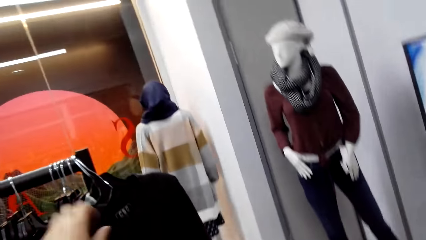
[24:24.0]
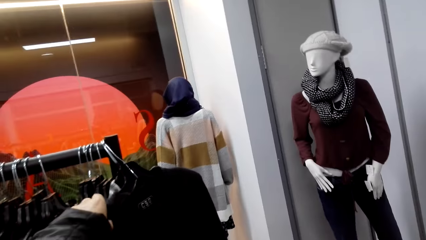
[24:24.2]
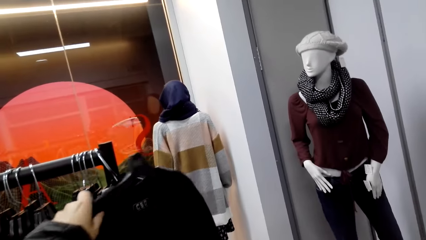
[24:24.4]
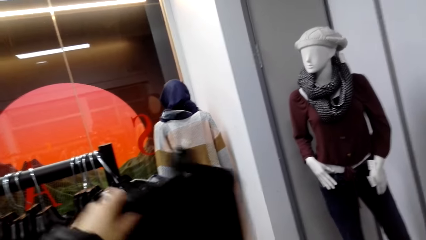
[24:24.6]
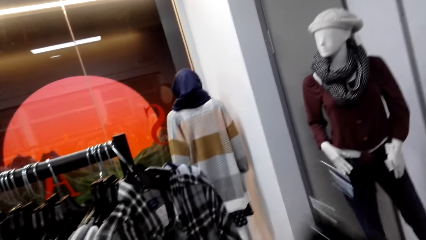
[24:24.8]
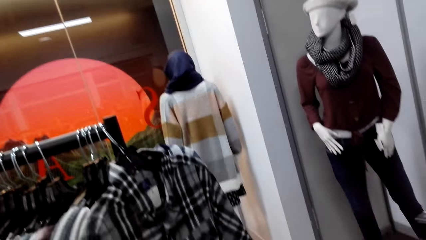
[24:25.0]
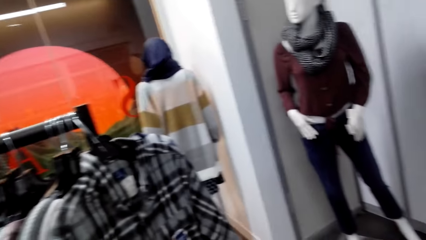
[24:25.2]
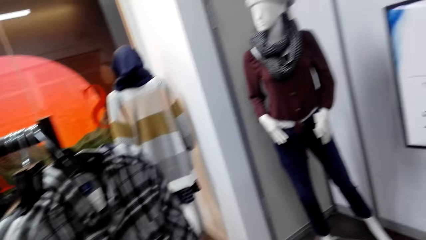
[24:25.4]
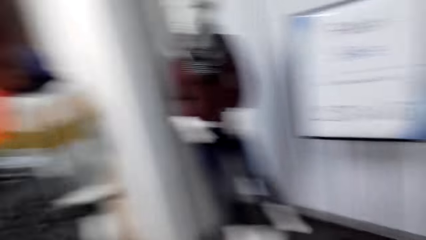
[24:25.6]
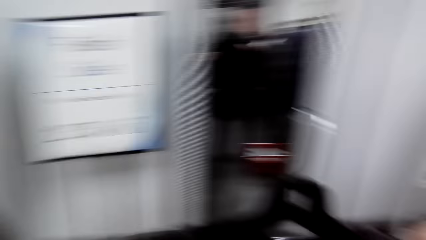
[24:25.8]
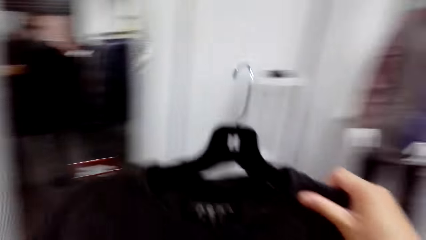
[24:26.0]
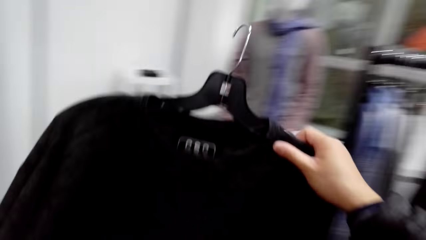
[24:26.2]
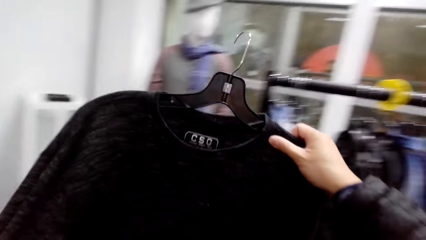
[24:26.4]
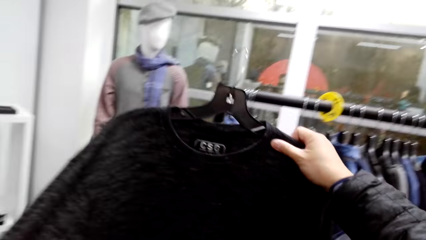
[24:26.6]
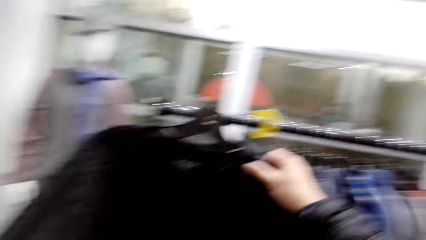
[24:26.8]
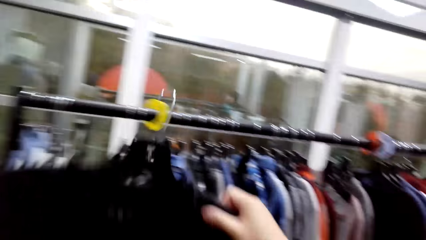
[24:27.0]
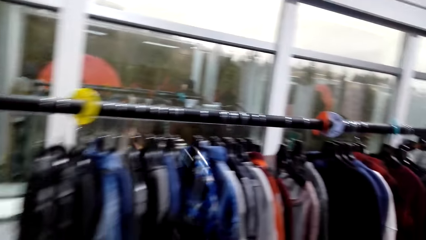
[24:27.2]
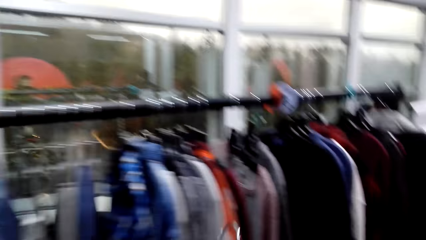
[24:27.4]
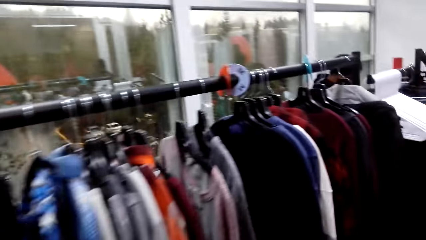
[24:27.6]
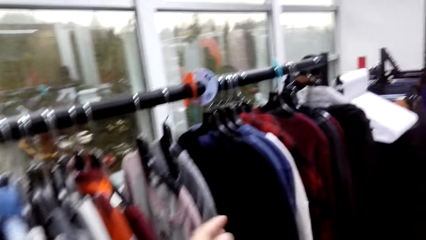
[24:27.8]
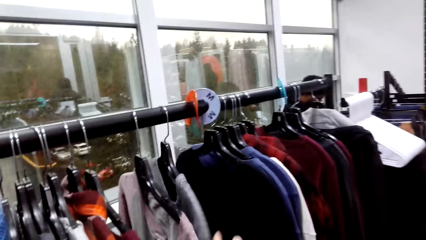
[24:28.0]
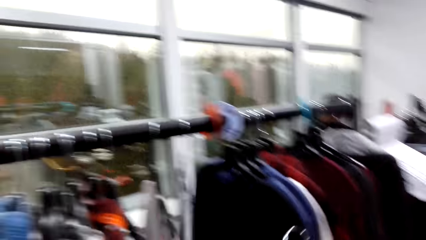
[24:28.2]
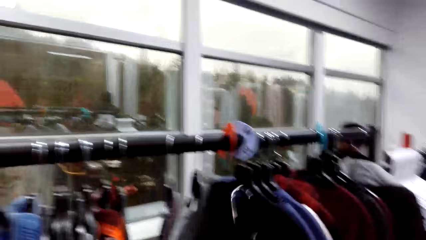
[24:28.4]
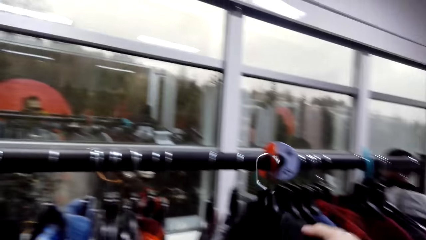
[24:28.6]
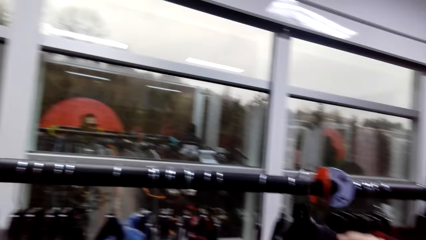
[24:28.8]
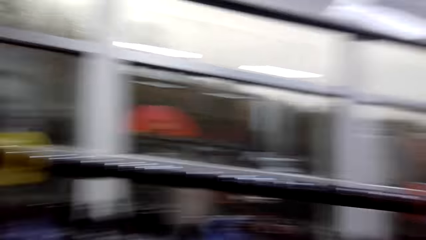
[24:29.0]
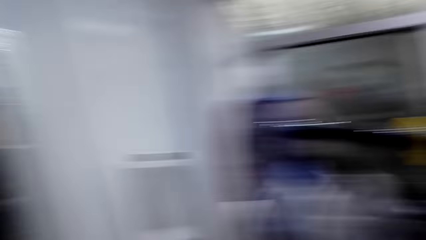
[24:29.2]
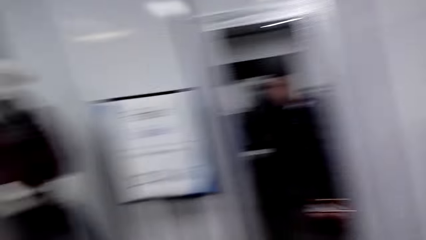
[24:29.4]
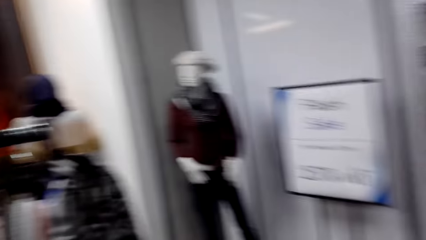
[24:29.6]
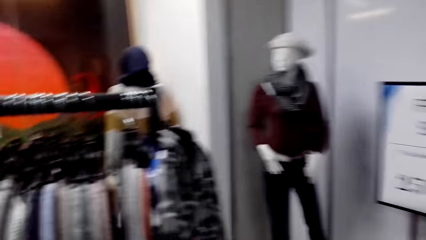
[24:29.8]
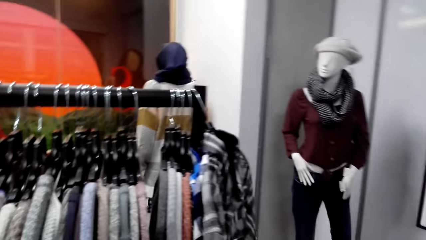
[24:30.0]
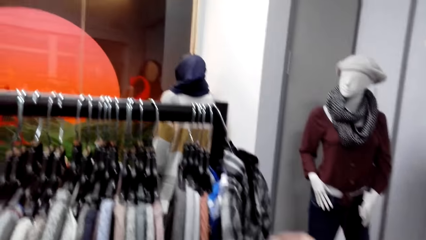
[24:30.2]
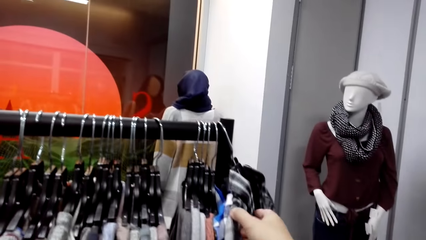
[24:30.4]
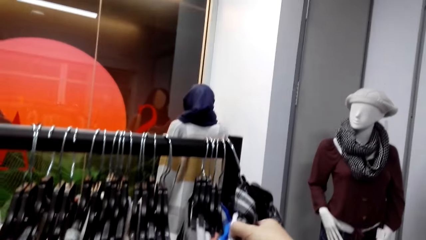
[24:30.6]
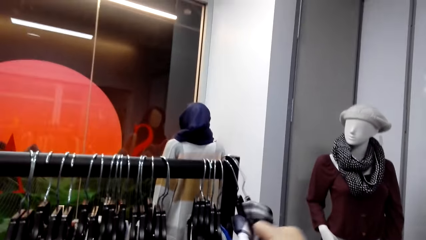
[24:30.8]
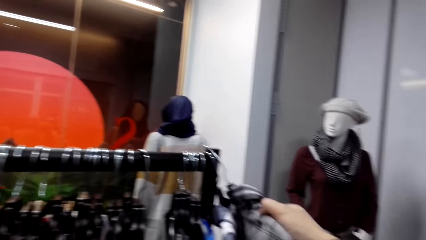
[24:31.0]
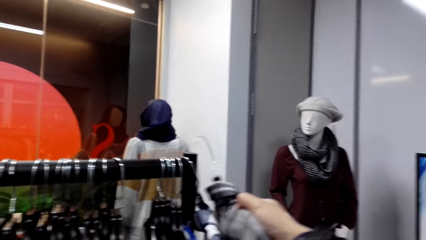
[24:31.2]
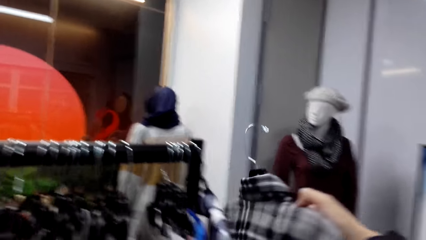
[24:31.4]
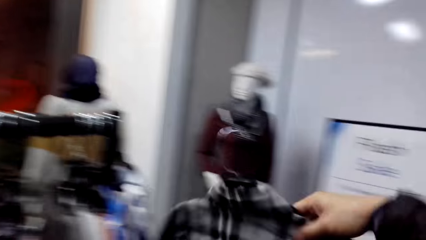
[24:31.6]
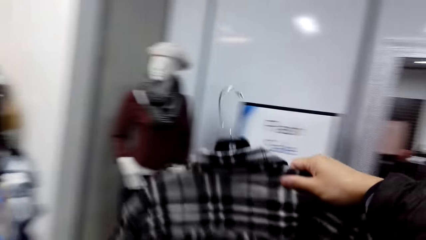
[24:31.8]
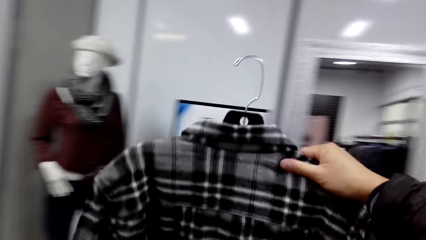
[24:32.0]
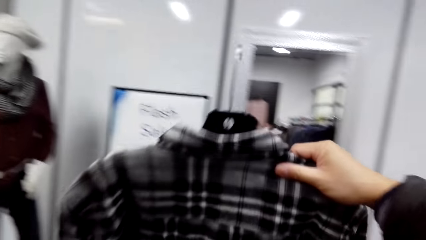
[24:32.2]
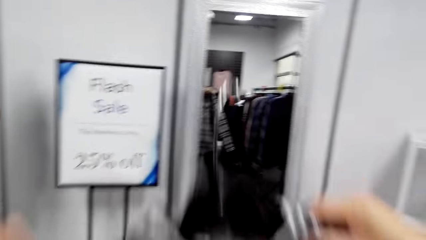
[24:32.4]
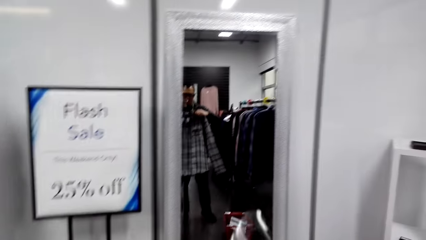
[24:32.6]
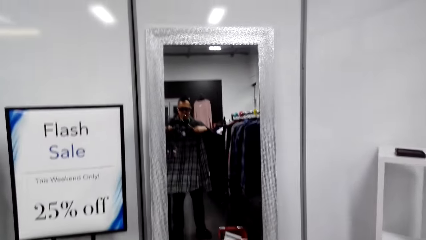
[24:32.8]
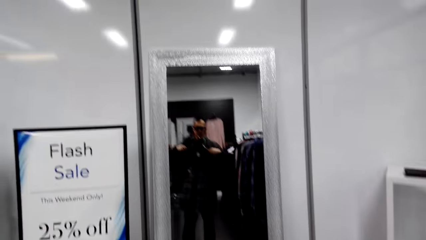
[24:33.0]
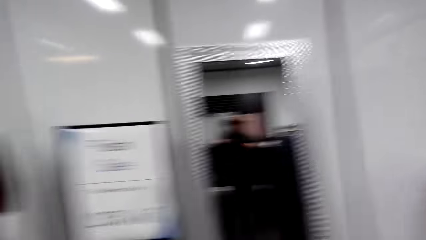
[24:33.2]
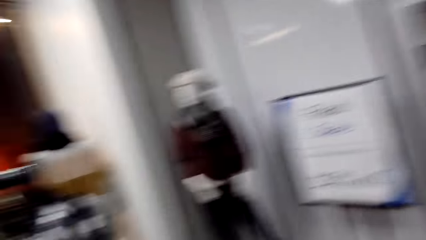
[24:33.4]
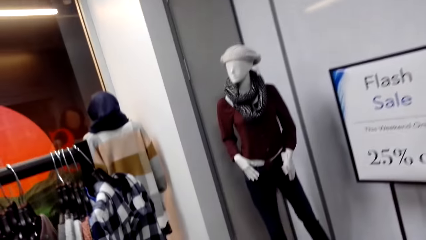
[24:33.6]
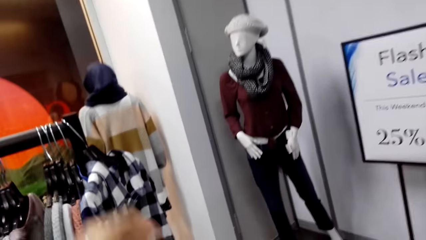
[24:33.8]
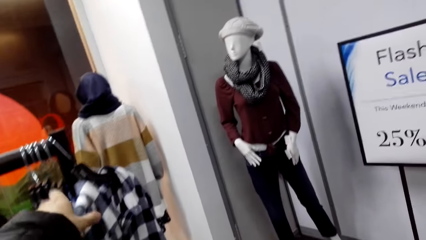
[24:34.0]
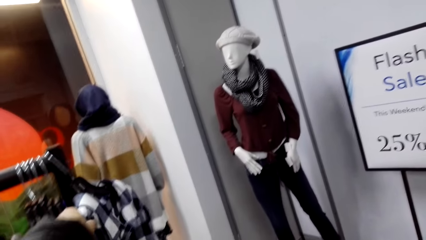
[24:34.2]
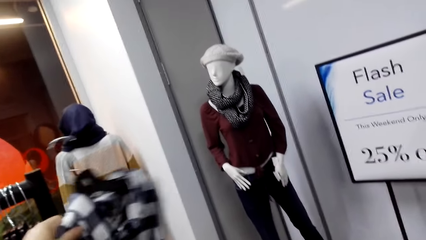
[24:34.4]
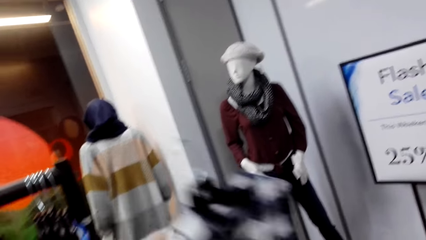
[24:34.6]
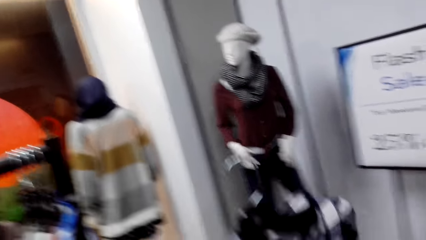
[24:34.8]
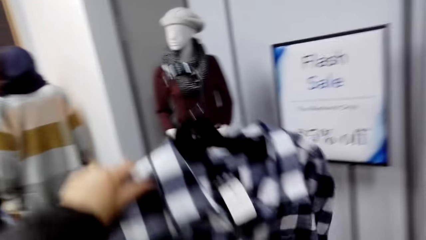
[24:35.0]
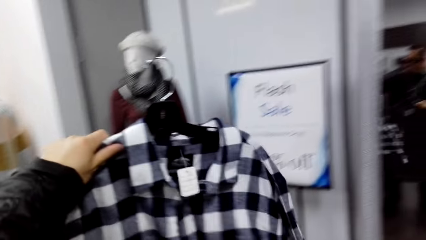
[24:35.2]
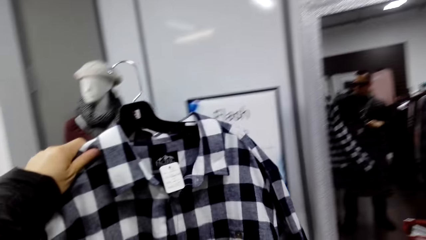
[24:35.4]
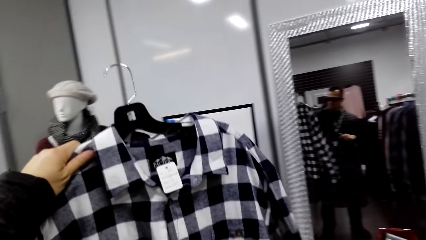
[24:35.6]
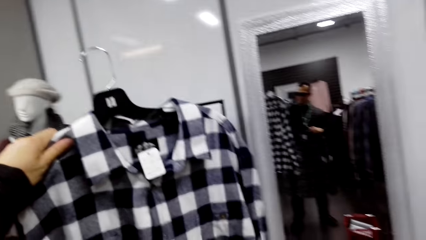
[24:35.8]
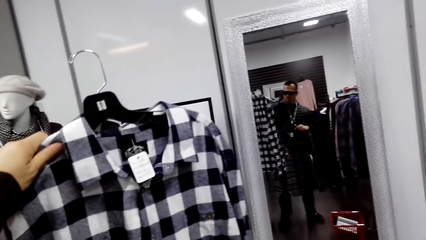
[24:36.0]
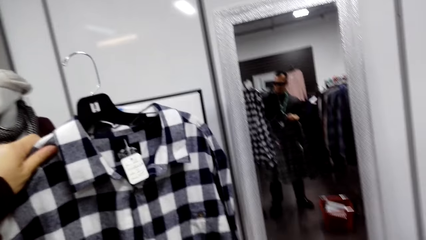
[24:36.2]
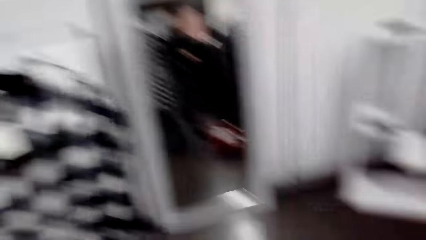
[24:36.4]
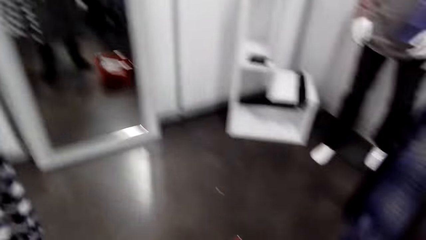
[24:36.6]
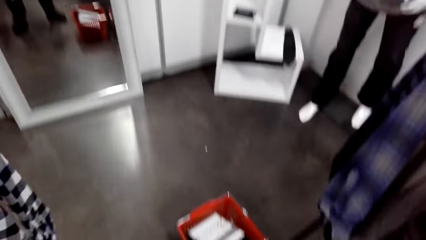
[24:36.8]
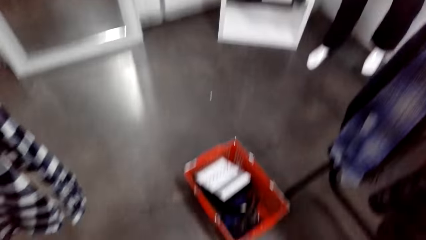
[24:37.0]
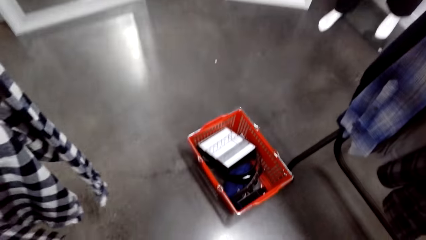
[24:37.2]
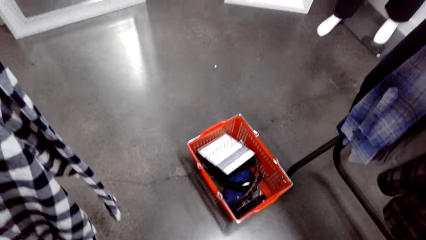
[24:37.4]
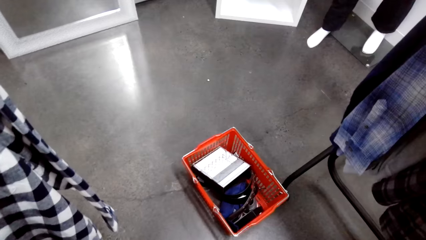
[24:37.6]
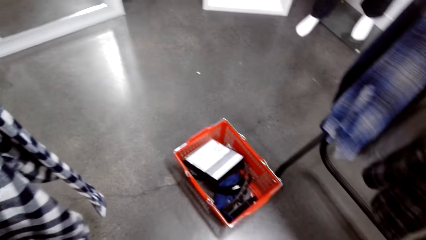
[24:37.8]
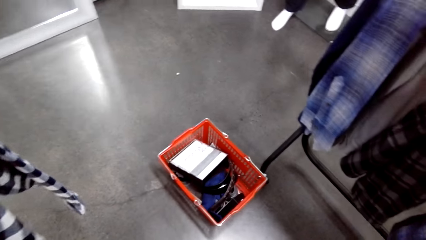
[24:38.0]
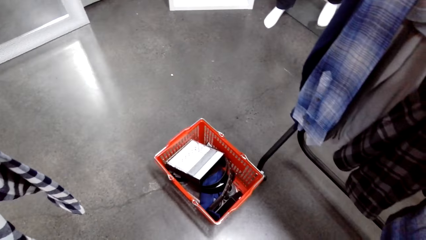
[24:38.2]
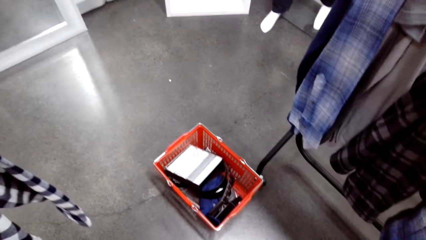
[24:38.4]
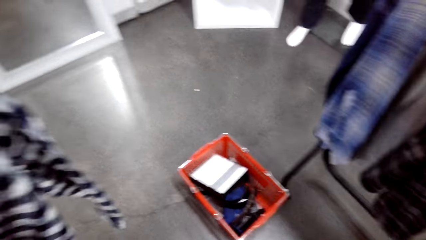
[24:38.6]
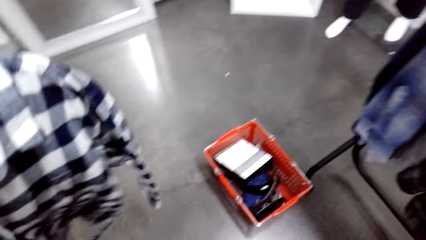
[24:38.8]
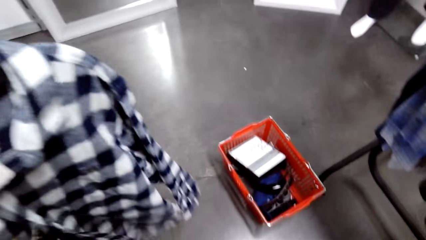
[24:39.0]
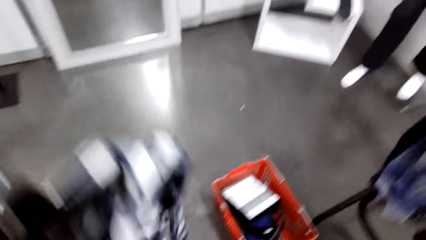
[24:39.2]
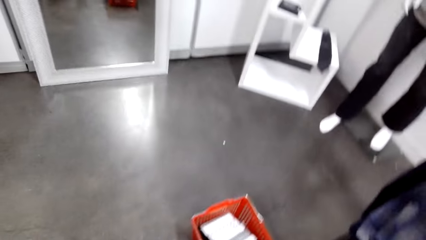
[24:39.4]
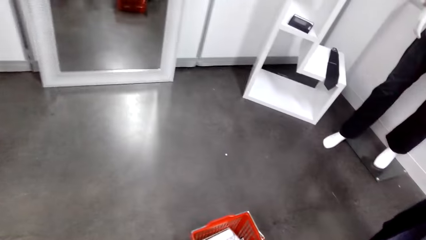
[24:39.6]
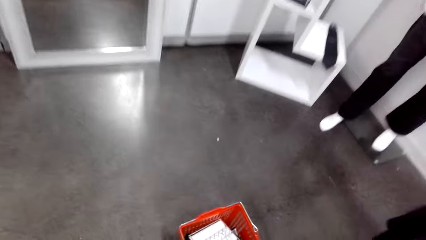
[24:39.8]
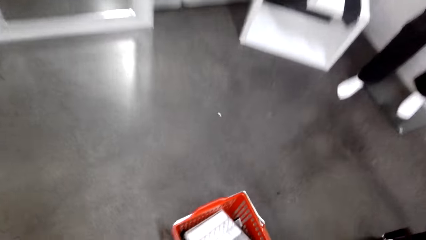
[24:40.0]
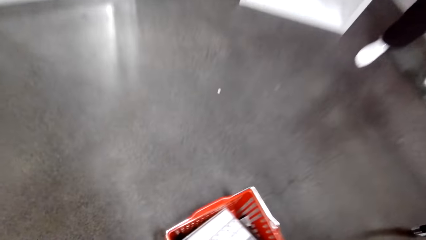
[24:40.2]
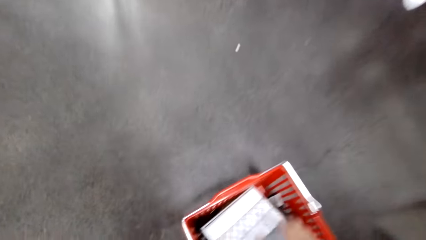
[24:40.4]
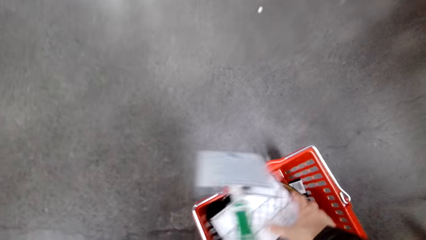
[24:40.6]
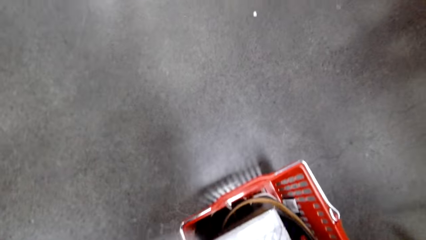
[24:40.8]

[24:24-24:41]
The camera wearer removes the sweatshirt on the clothing rail. They turn around. They walk in the boutique. They hang the sweatshirt on the clothing rail. They turn around. They remove a shirt on the clothing rail. They hold the shirt. They remove a shirt on the clothing rail.
